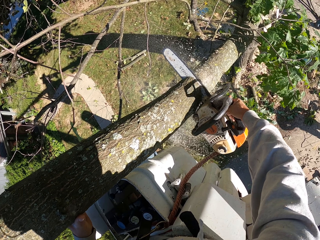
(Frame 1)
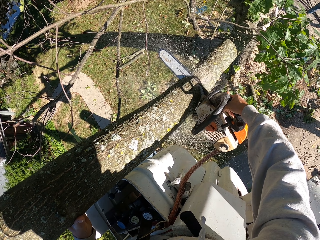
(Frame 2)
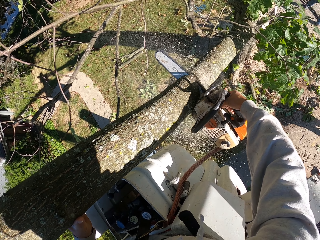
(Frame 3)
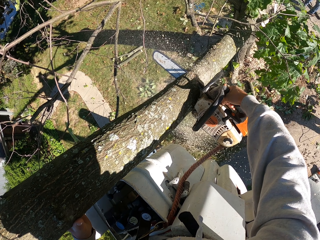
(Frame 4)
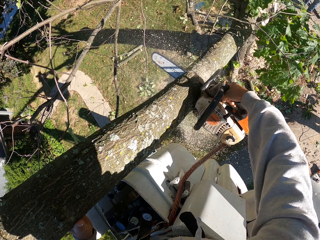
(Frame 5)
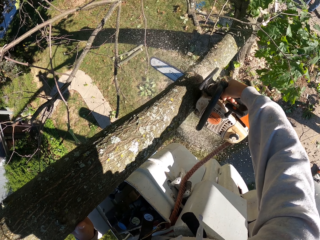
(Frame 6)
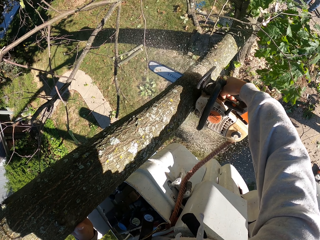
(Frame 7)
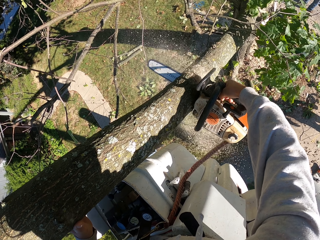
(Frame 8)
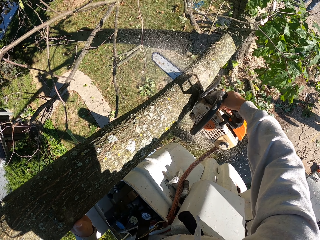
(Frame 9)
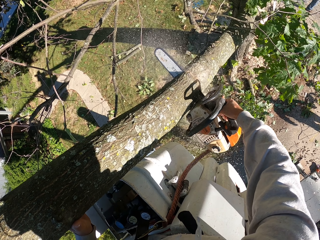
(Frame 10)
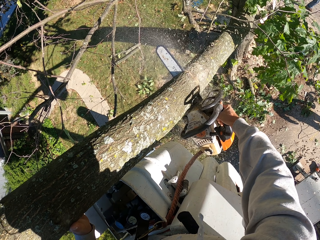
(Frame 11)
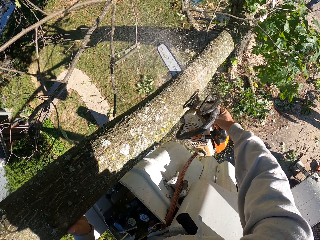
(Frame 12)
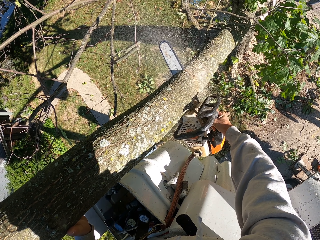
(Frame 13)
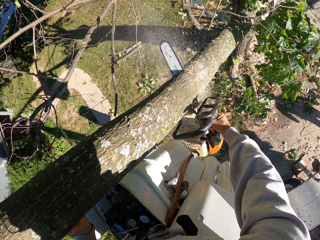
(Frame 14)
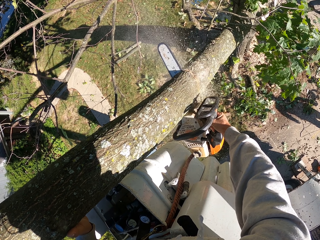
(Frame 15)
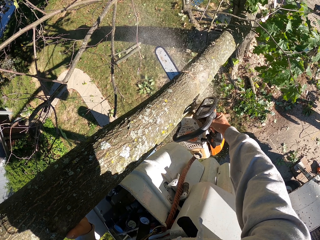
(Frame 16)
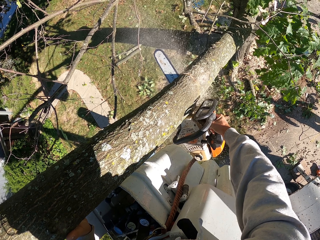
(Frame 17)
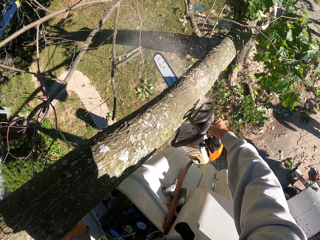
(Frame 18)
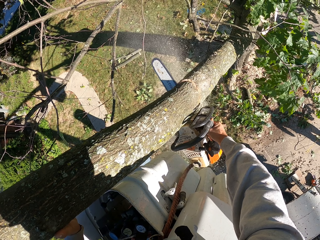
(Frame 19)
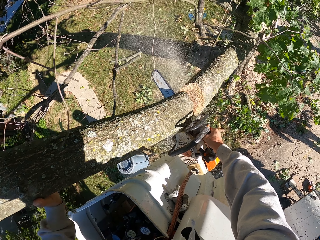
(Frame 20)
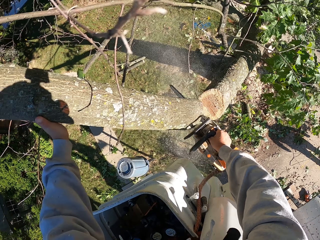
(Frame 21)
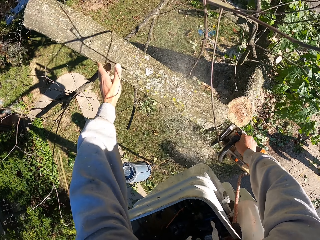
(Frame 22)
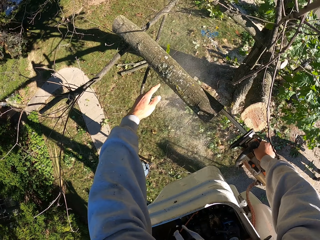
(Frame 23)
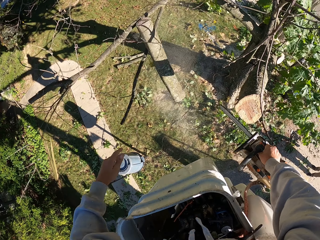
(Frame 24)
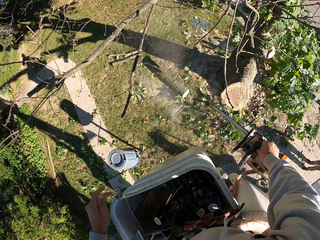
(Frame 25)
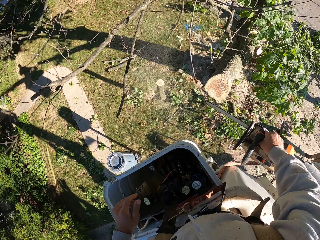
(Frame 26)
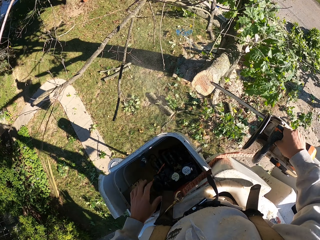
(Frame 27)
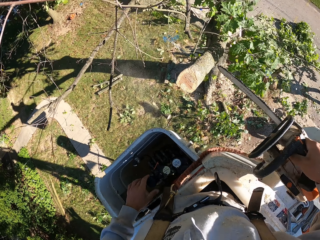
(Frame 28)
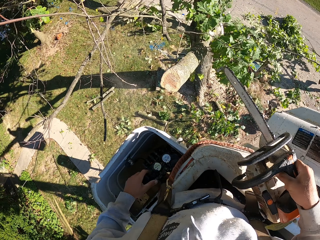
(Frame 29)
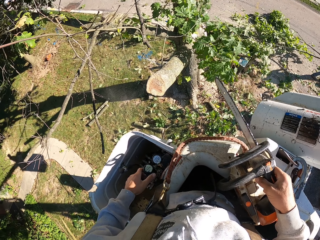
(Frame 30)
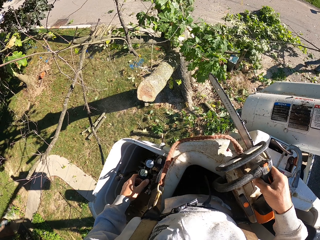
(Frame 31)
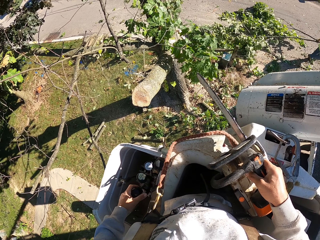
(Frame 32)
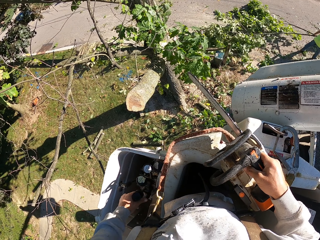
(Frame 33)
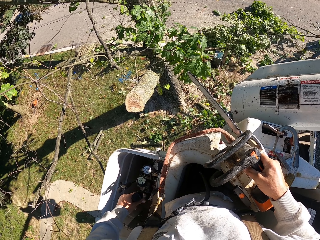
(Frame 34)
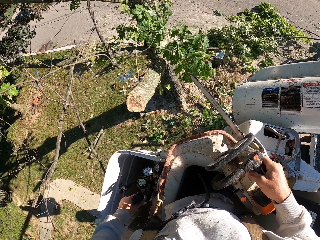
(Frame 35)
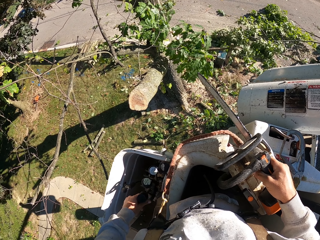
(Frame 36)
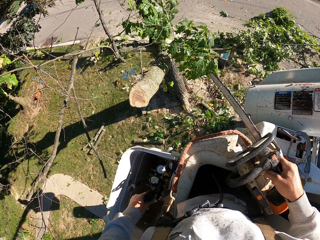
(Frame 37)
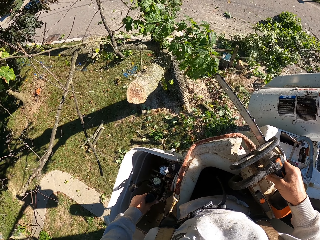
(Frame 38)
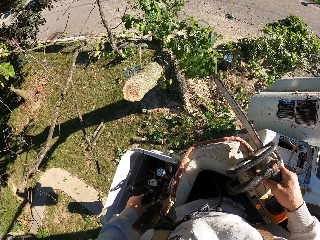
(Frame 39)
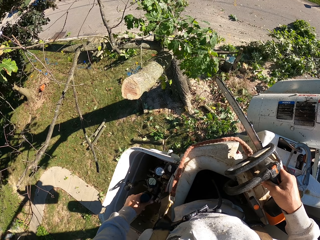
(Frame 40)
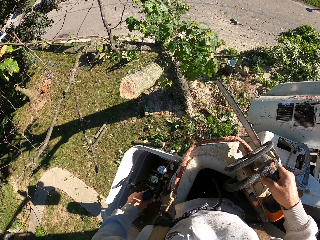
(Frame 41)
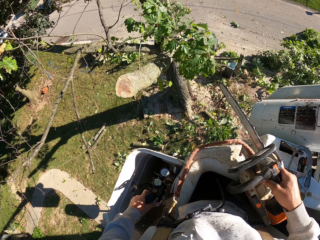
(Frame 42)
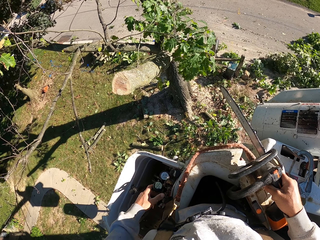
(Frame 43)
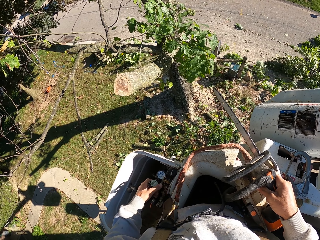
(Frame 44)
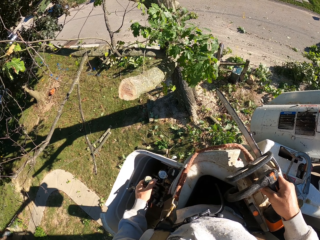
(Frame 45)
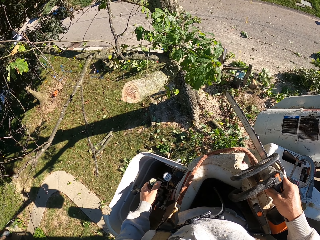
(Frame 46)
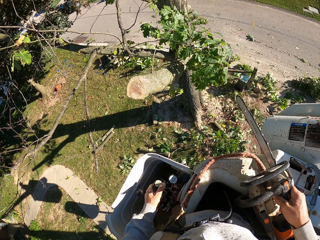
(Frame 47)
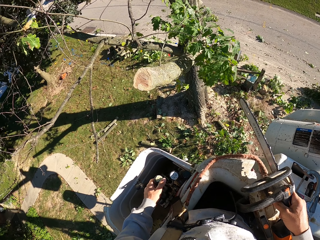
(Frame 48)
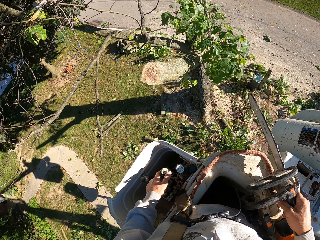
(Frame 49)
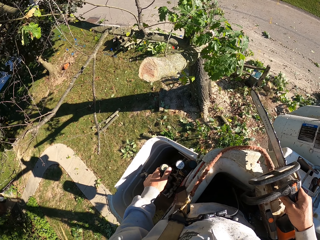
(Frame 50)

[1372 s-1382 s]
The camera wearer pushes the cut piece of the tree to the ground with his left hand. He holds the boom lift controller with his left hand. He turns off the power saw.

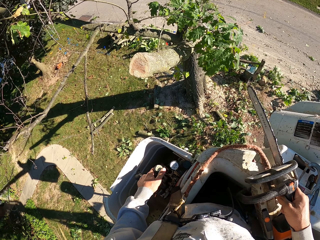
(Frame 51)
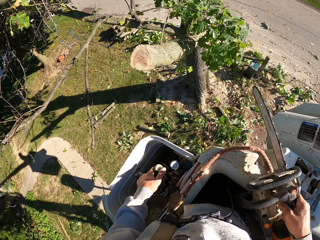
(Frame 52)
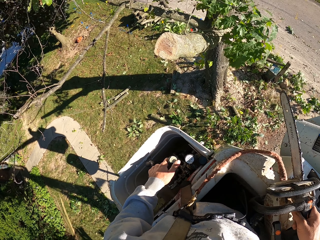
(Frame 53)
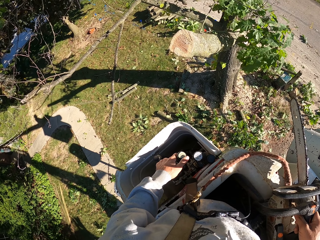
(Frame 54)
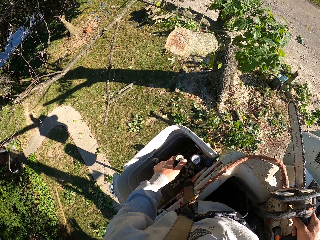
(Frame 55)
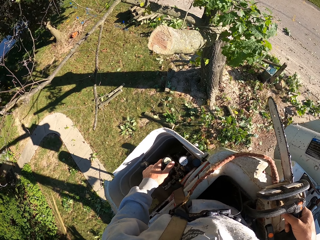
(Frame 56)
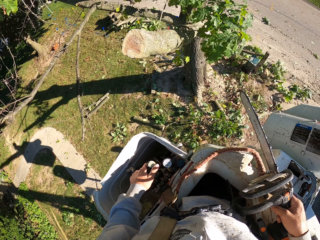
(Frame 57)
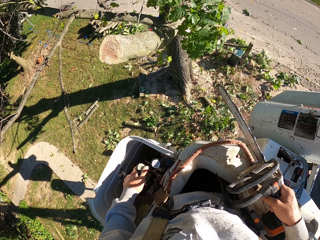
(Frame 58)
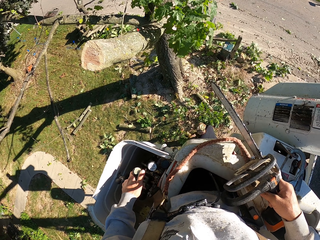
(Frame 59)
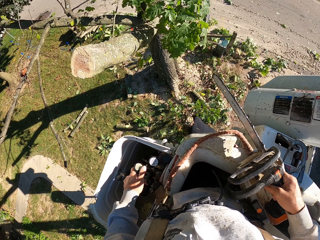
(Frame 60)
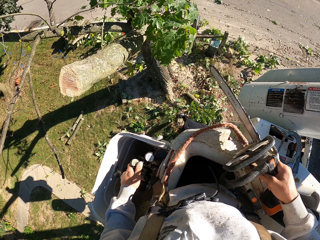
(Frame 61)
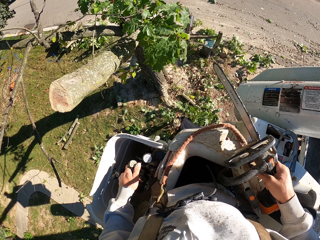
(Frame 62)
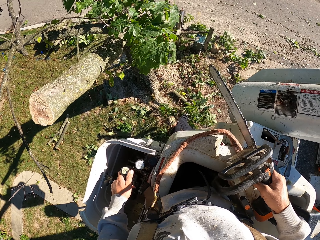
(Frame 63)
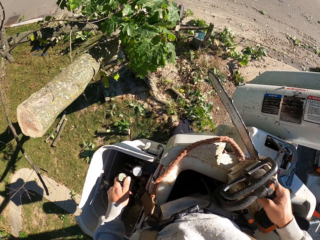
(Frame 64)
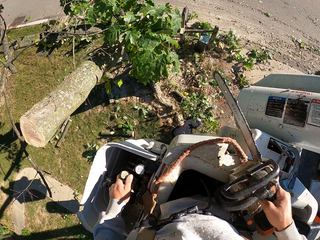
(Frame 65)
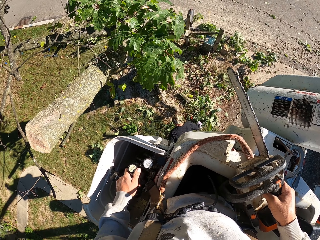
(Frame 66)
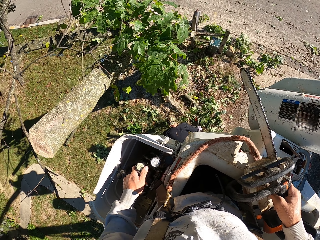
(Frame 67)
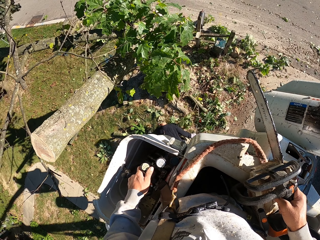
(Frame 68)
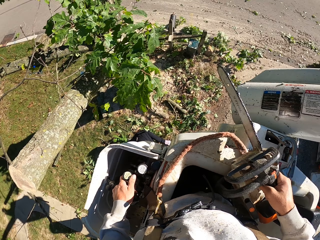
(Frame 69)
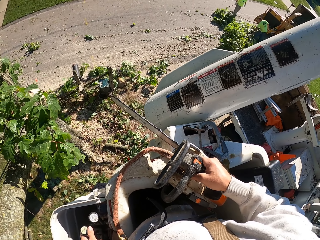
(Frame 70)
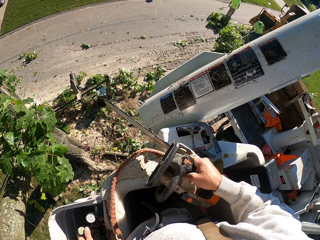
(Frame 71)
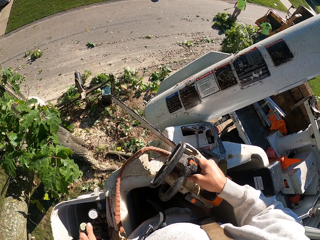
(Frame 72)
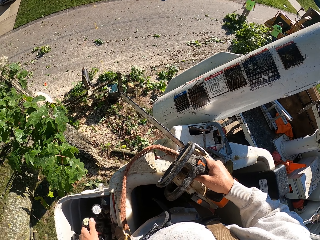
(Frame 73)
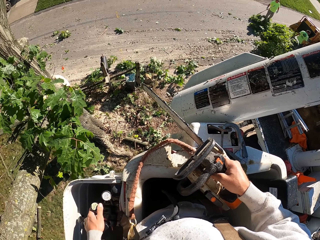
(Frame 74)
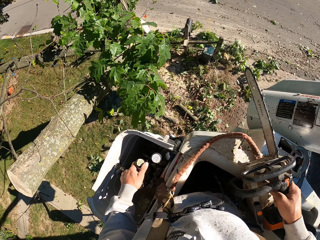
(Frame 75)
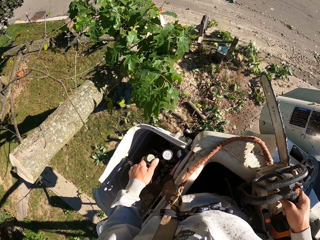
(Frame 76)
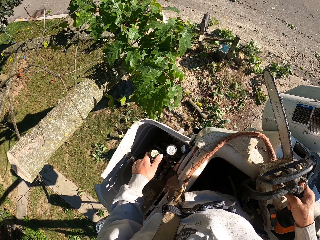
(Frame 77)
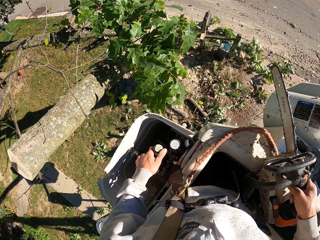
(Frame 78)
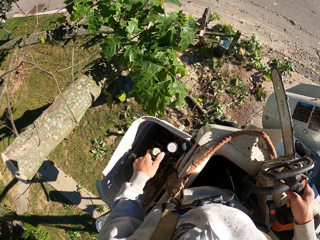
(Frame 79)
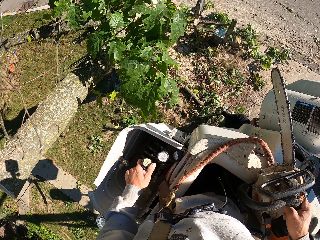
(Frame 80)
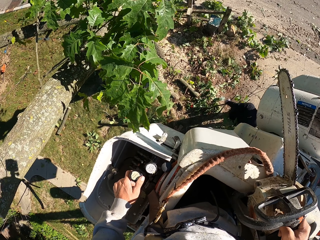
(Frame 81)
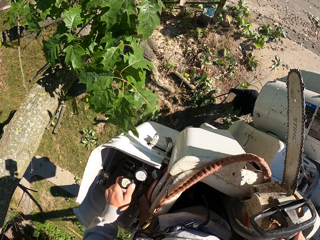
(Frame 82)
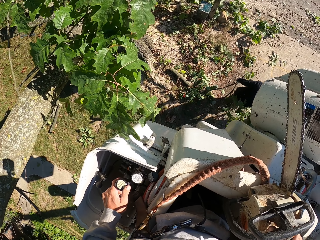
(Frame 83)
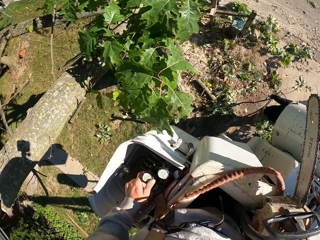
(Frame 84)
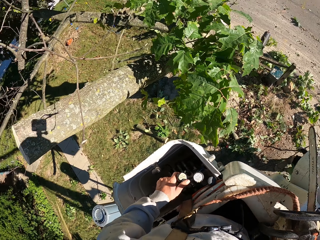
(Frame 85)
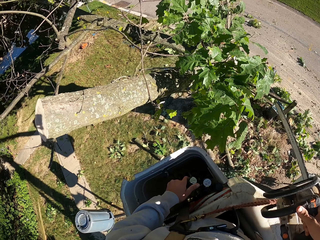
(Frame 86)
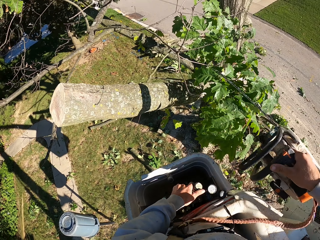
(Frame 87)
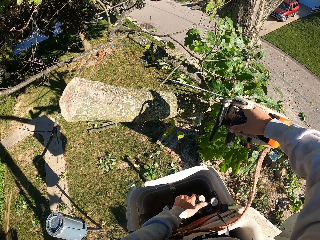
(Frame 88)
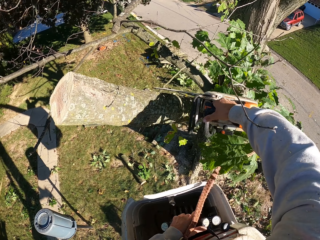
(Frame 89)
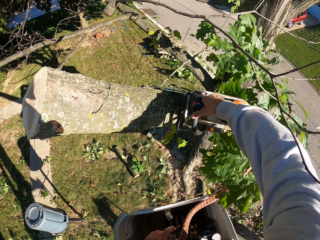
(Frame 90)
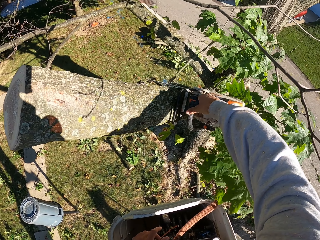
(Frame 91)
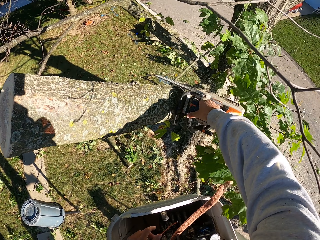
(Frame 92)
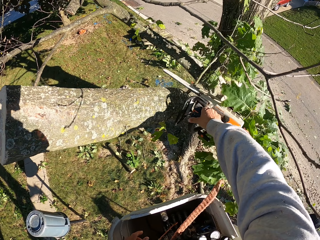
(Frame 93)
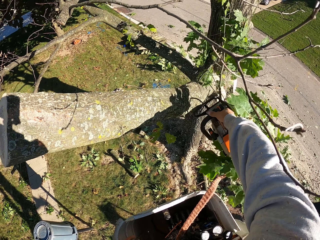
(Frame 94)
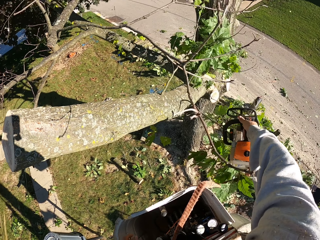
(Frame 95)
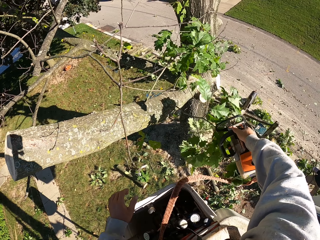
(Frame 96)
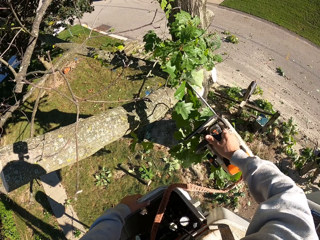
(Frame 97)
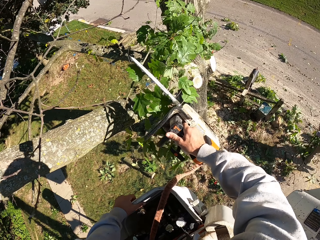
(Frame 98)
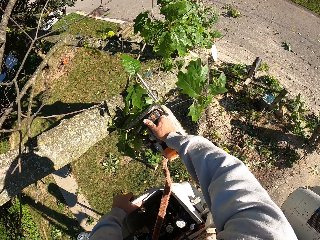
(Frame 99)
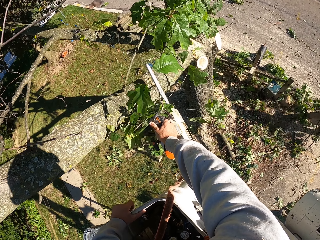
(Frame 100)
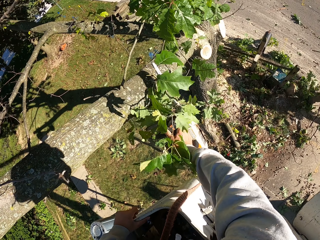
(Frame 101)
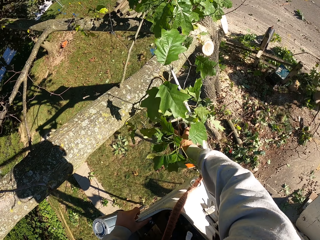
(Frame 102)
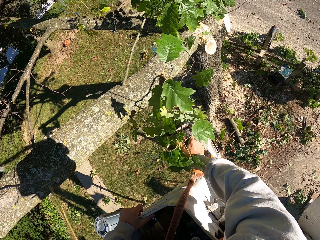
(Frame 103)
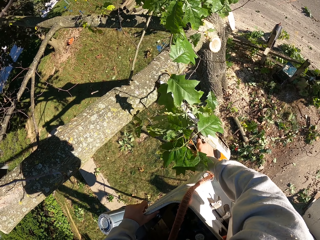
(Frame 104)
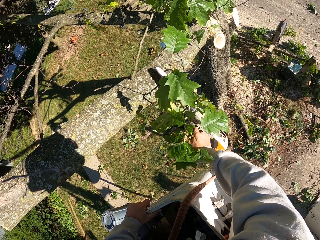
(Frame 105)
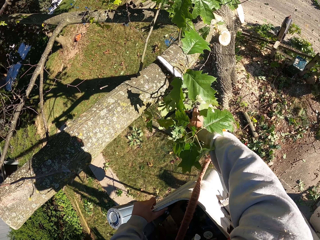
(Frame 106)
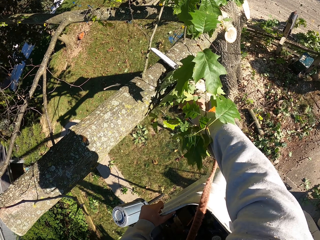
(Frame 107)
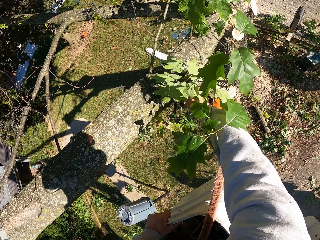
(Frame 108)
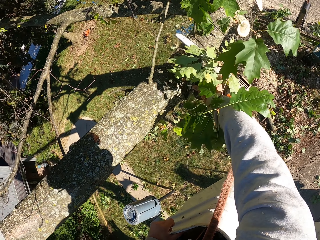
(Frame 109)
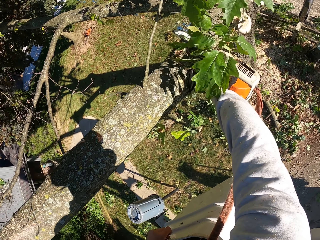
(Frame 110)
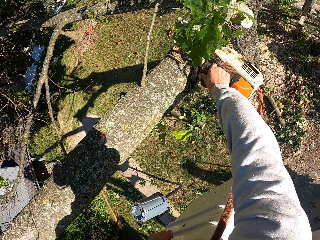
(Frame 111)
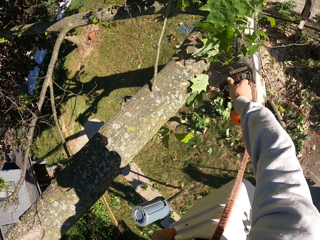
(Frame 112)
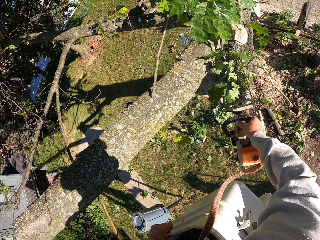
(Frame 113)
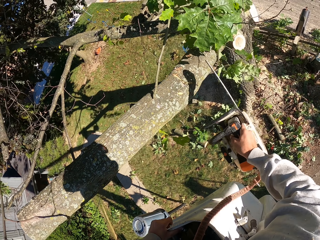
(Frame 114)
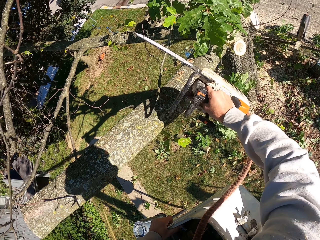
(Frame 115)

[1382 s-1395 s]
A man picks up branches of the tree from the floor with his right hand. The man picks up branches of the tree from the floor with his left hand. The camera wearer looks around. He turns on the power saw. He cuts off a branch from the tree with the chainsaw in his right hand. He holds the boom lift with his left hand. He cuts off a branch from the tree with the chainsaw in his right hand.
